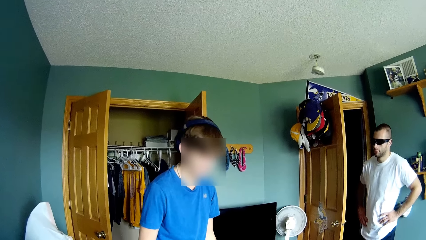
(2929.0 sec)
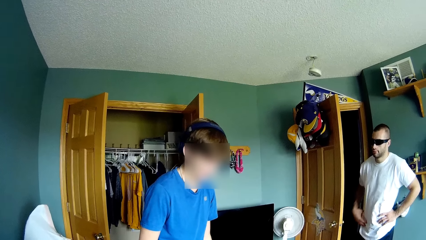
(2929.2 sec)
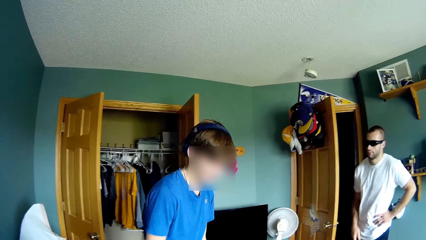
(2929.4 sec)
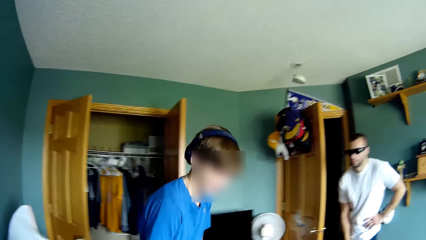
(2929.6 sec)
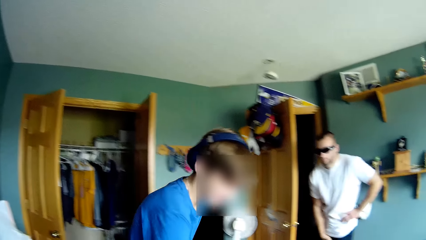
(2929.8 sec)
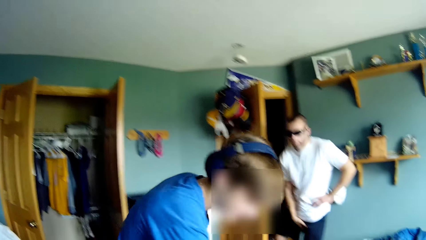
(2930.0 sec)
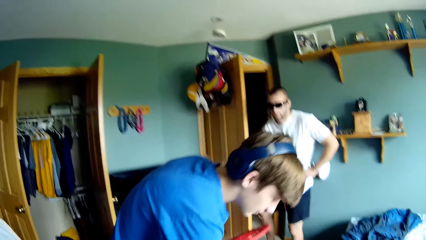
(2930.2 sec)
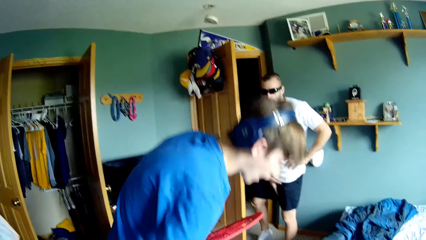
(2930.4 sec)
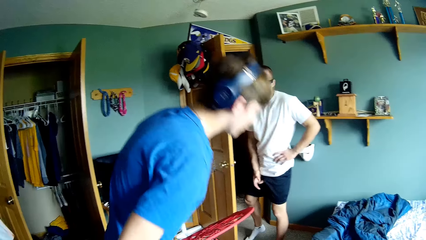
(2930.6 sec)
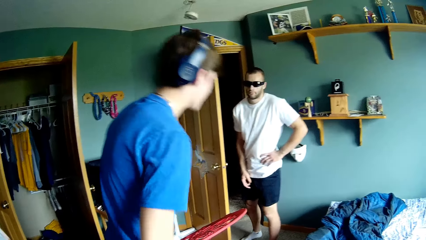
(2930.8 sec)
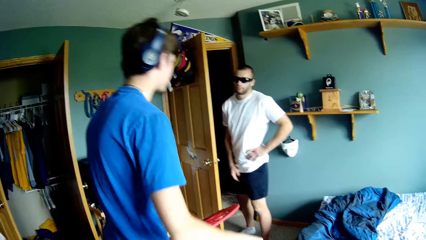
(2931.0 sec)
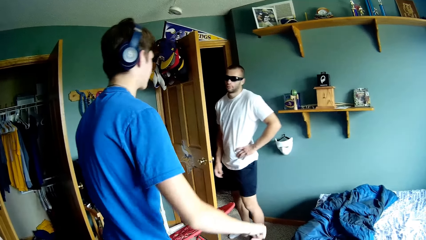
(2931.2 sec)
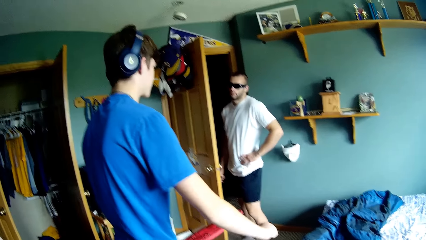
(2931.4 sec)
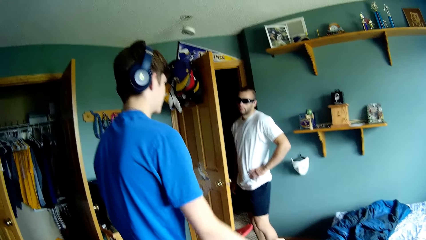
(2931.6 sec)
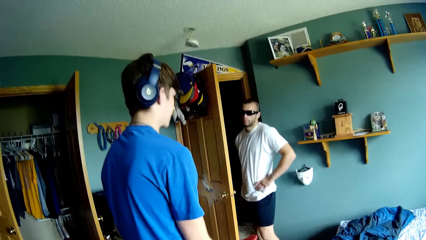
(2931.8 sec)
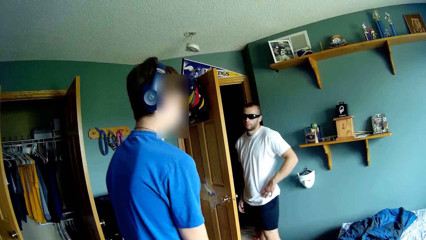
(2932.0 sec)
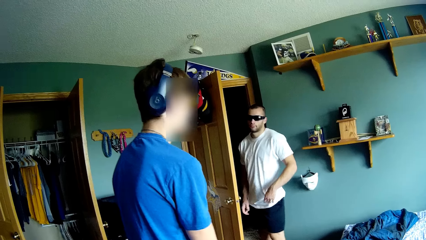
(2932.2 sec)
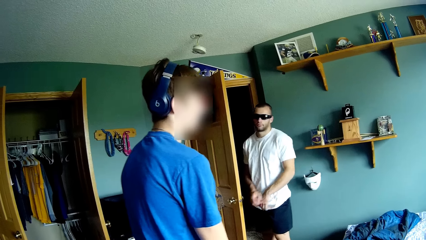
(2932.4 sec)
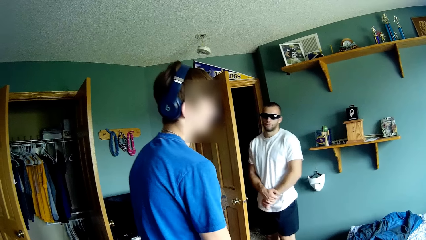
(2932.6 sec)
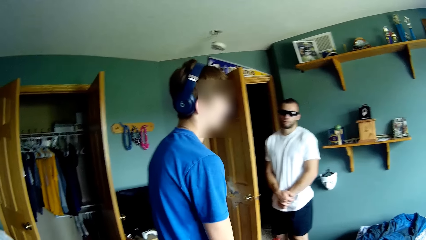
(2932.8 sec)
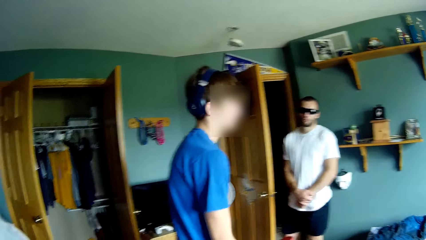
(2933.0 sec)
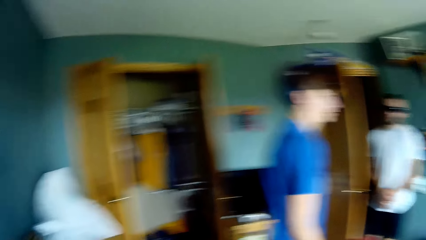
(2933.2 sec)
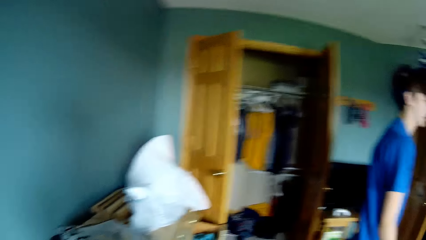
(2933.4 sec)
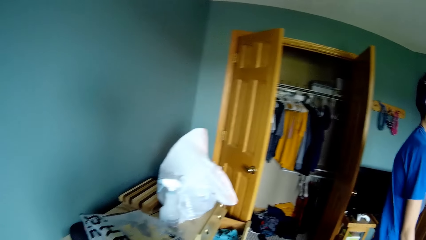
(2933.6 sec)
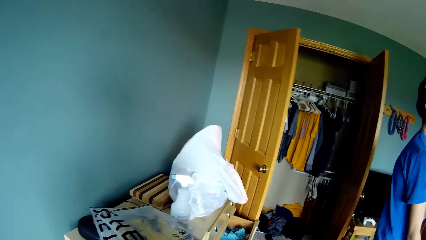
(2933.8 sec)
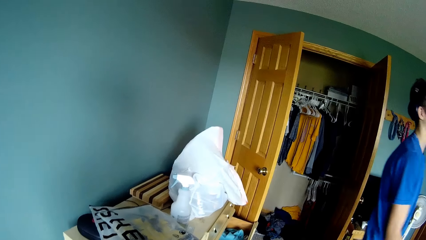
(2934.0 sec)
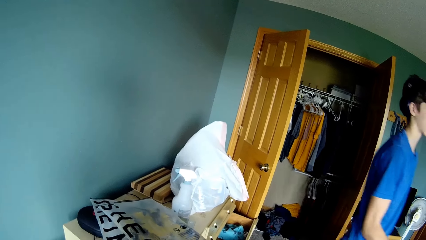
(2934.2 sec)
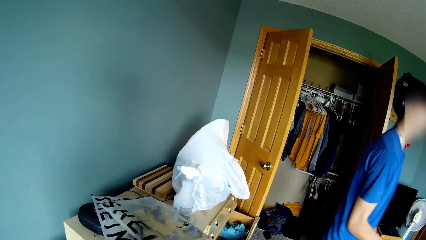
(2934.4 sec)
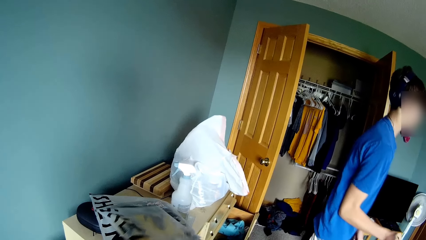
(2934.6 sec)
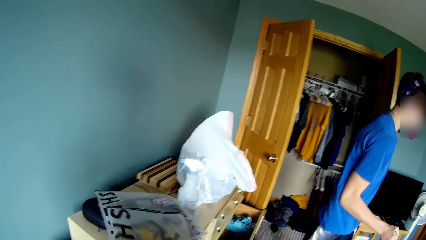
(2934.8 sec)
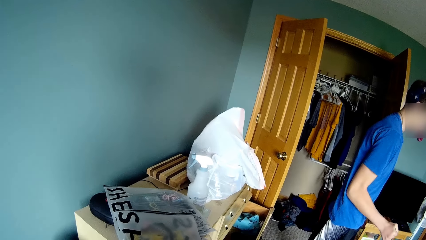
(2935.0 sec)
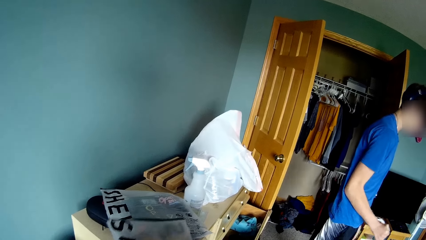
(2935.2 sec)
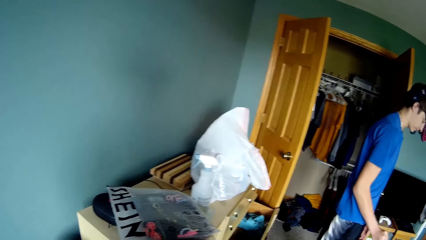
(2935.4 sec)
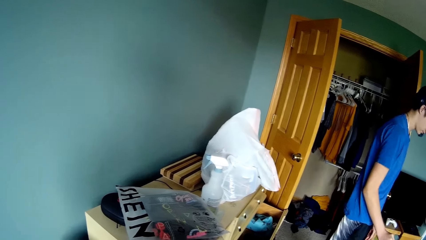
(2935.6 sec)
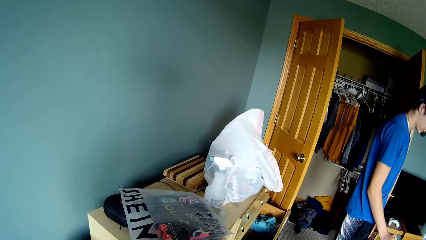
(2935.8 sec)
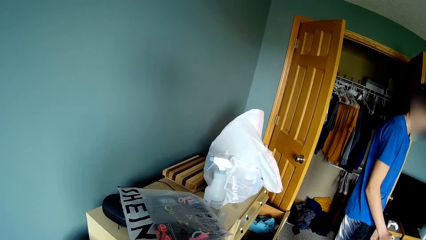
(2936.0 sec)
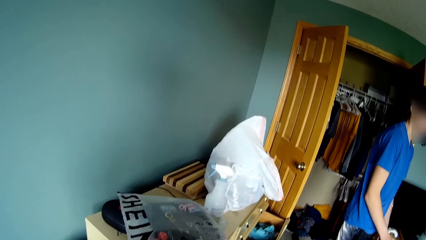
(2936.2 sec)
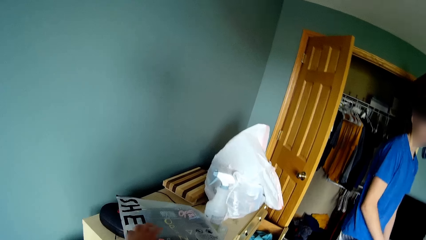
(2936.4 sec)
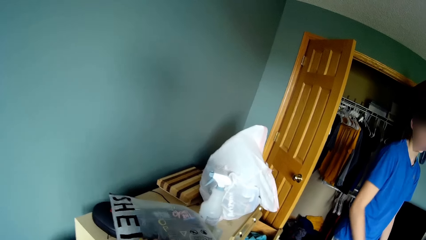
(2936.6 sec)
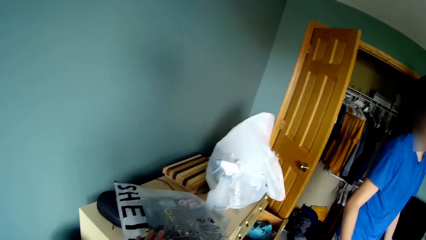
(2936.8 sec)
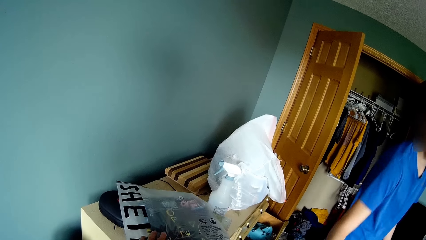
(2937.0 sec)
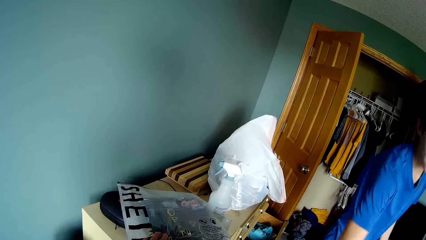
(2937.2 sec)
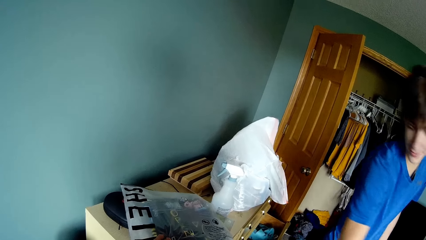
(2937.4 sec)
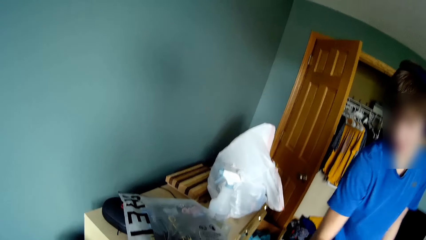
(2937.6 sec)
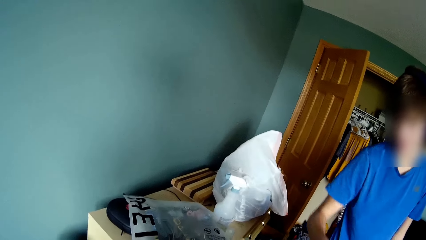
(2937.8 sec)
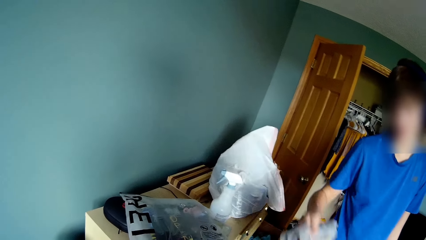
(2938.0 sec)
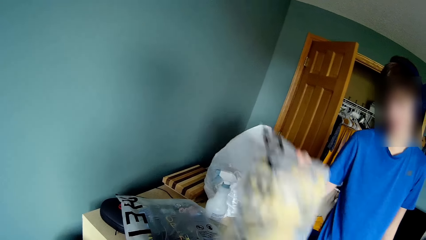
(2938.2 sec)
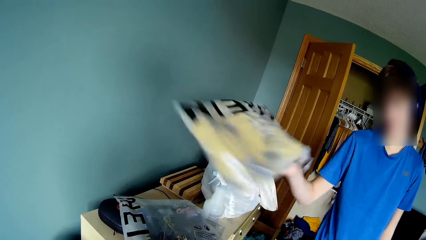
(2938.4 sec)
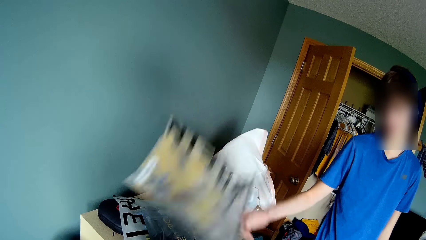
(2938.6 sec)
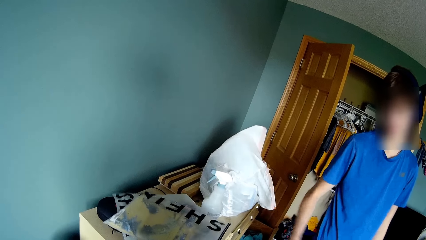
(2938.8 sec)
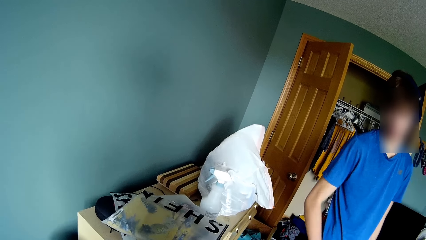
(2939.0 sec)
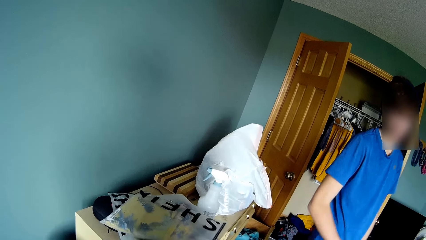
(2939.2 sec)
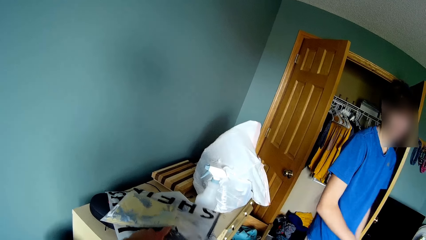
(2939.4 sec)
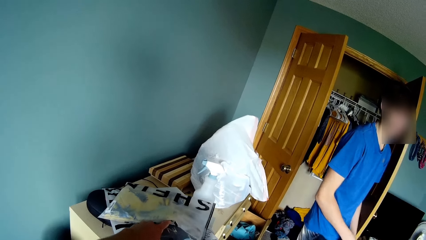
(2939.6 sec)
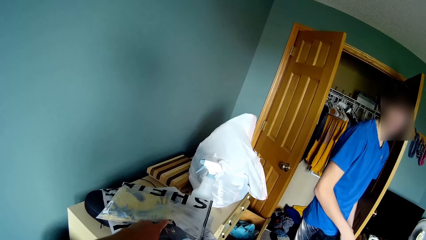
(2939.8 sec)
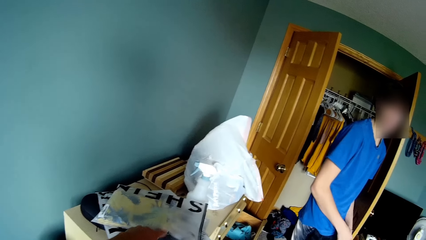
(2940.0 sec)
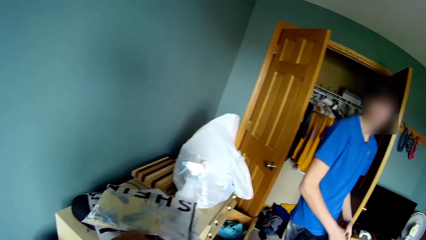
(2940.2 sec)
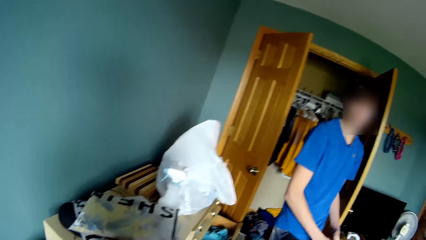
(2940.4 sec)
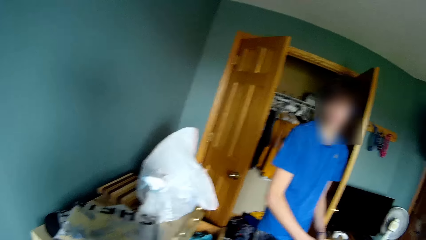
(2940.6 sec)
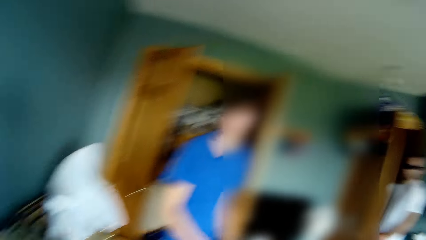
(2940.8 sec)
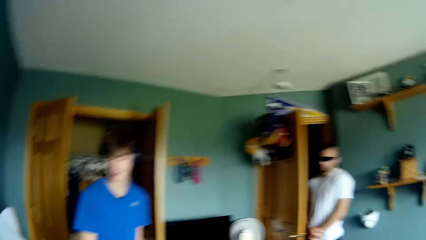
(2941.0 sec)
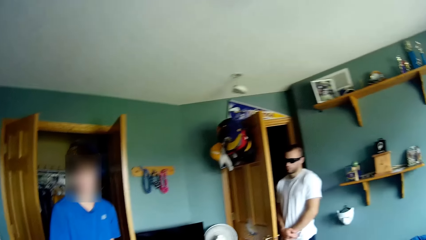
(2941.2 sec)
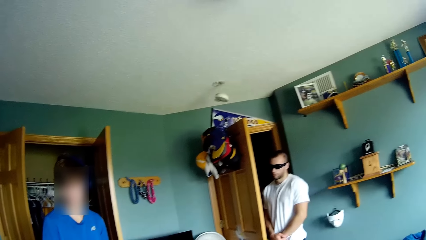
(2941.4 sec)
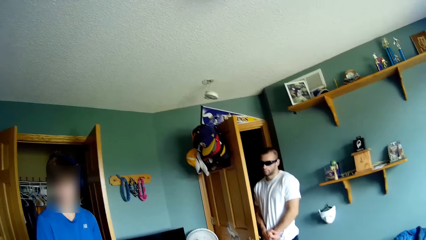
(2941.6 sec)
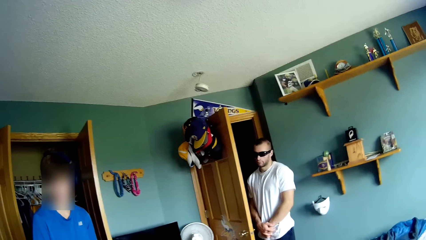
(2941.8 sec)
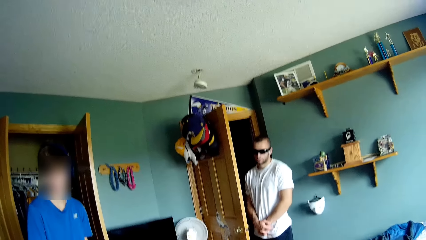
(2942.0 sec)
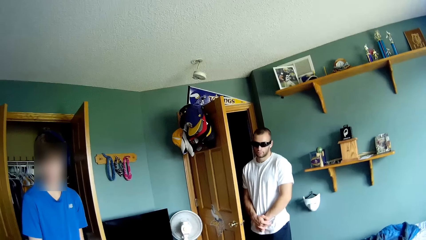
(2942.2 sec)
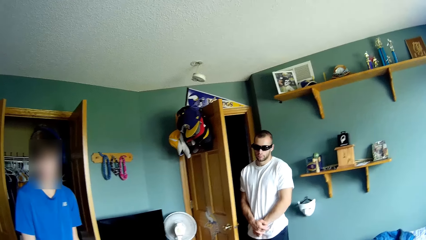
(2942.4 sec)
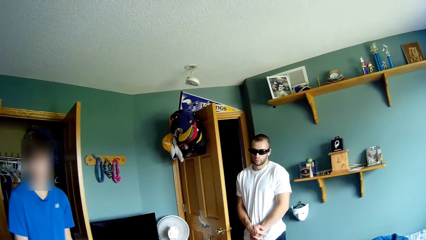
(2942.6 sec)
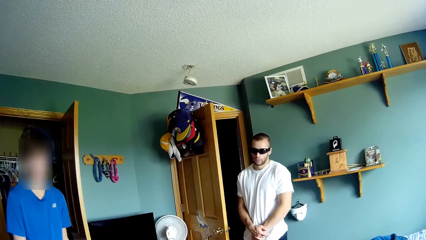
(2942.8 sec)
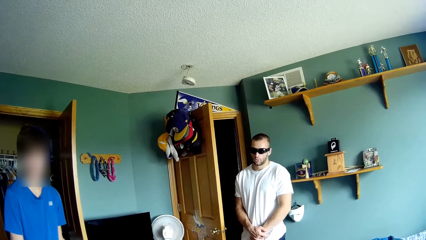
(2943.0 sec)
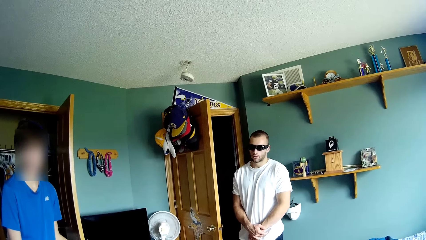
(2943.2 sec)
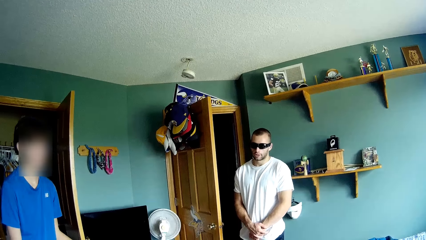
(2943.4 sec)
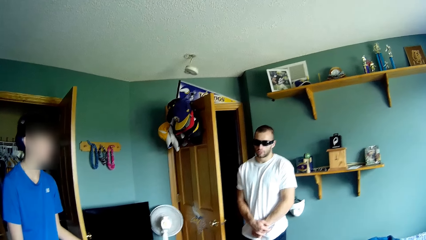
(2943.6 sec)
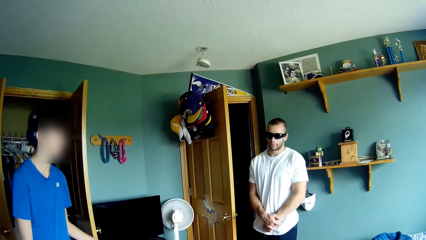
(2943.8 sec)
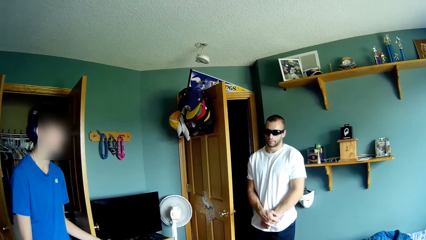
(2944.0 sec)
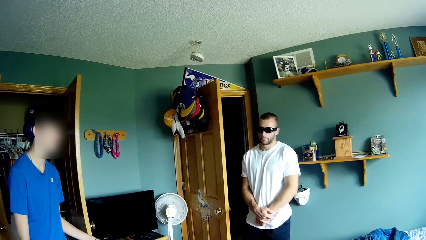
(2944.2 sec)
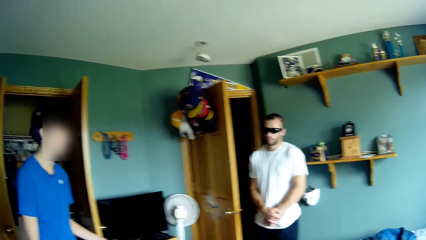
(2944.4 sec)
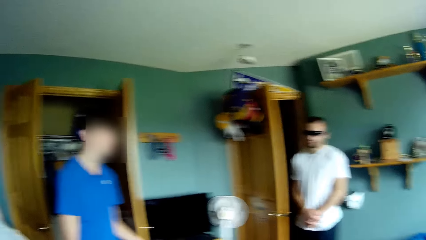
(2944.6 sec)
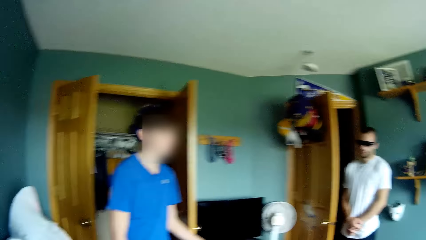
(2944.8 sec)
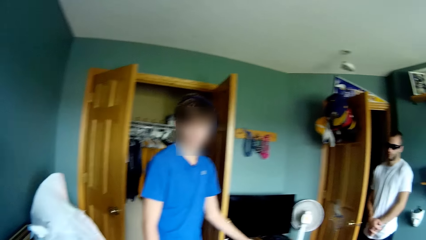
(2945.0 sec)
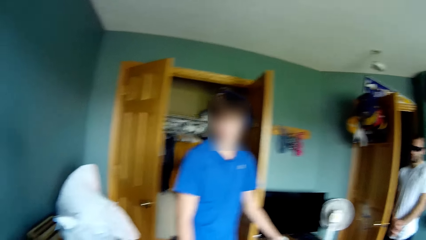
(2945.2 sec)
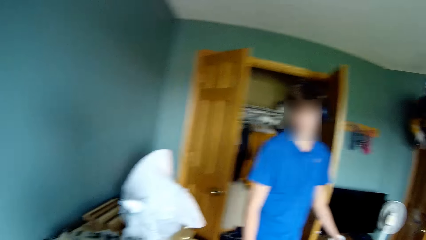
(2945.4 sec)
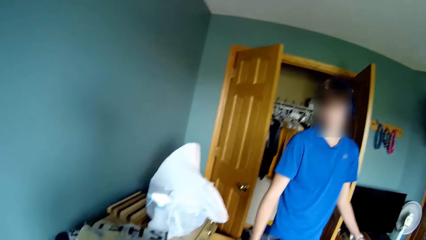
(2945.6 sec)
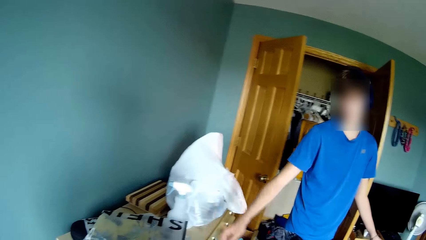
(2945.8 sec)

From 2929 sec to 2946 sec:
A man speaks to another man. The other man bends towards the floor. The other man speaks. The other man holds a red object. The other man interacts with the camera wearer. The camera wearer picks up a package. They pull the papers from a table. The other man interacts with the camera wearer. The camera wearer speaks to the other man. The other man picks up the package. The other man drops the paper on the table. The camera wearer holds the package. The other man interacts with the camera wearer. The first man speaks to the camera wearer.
